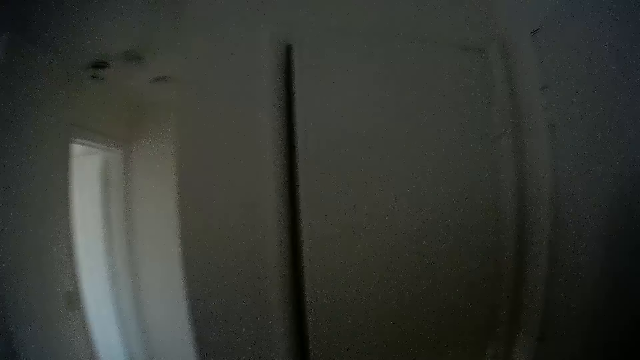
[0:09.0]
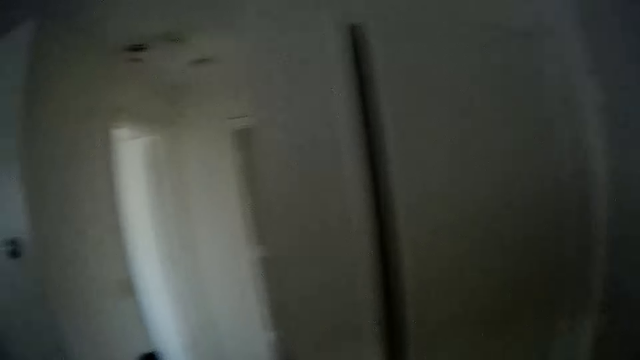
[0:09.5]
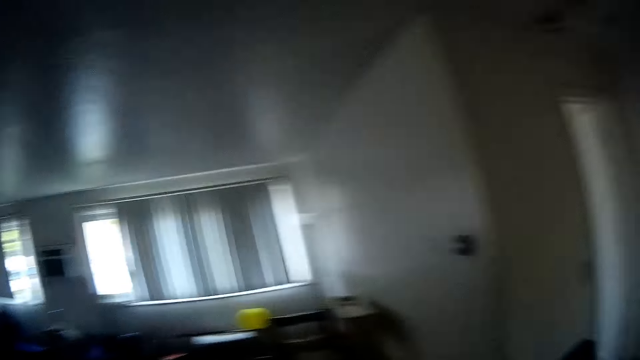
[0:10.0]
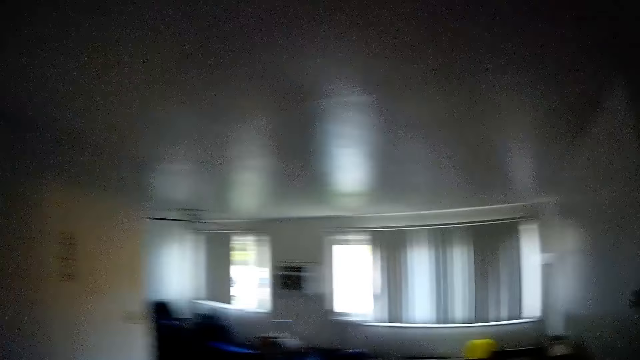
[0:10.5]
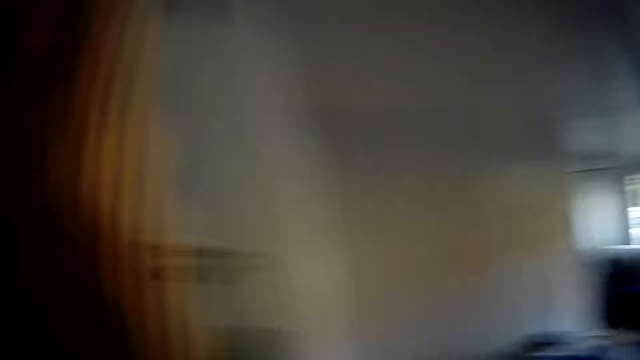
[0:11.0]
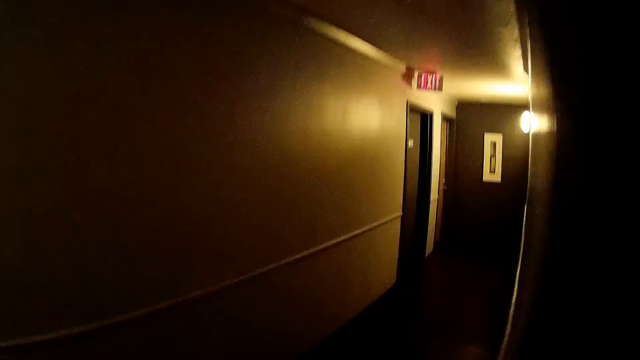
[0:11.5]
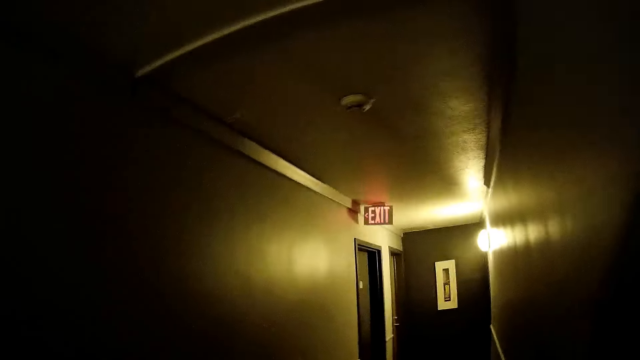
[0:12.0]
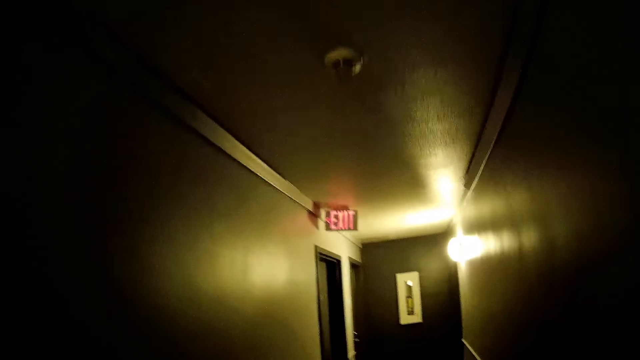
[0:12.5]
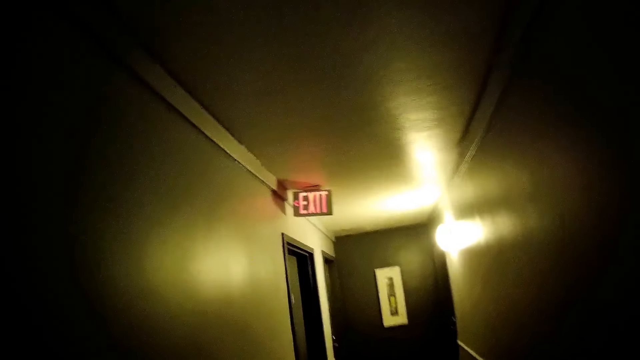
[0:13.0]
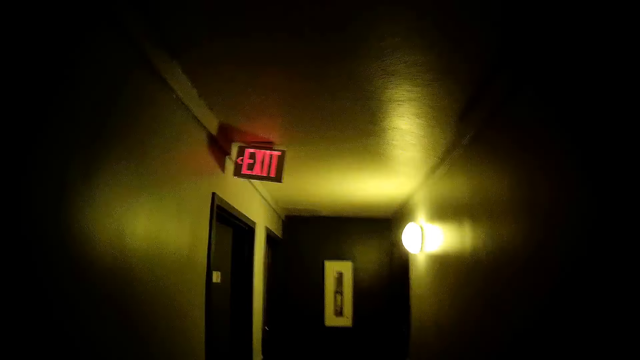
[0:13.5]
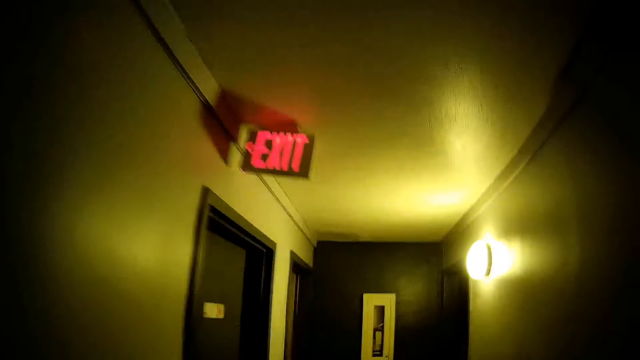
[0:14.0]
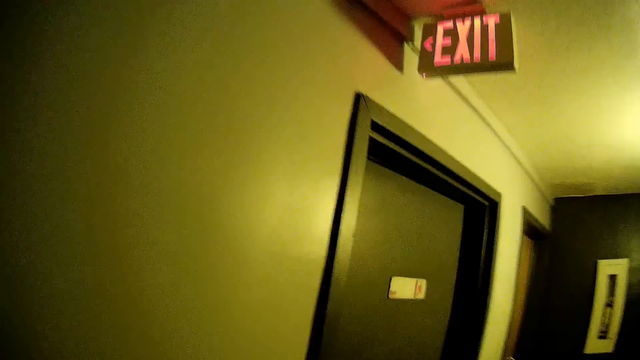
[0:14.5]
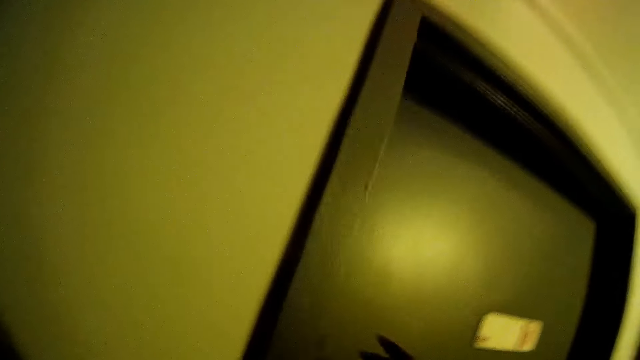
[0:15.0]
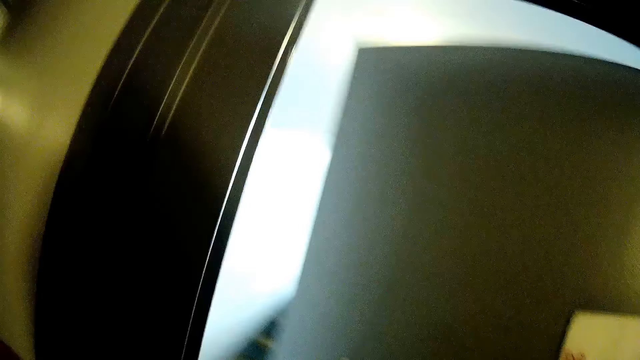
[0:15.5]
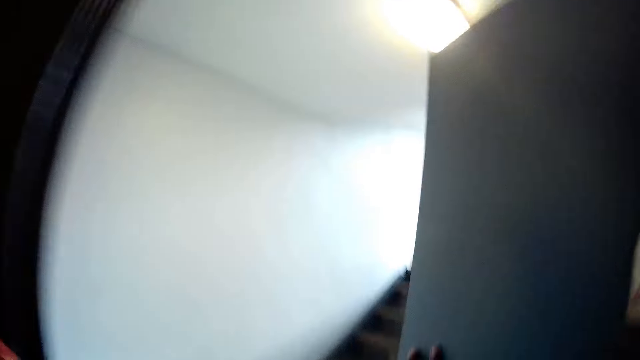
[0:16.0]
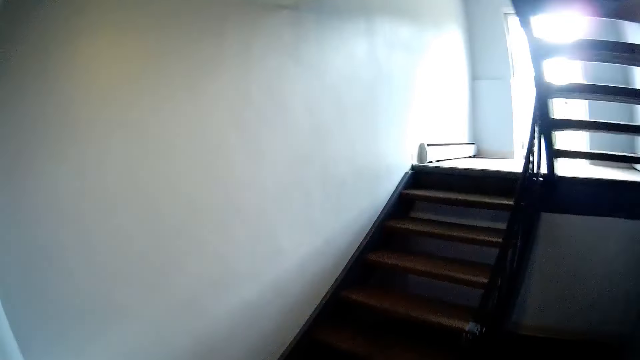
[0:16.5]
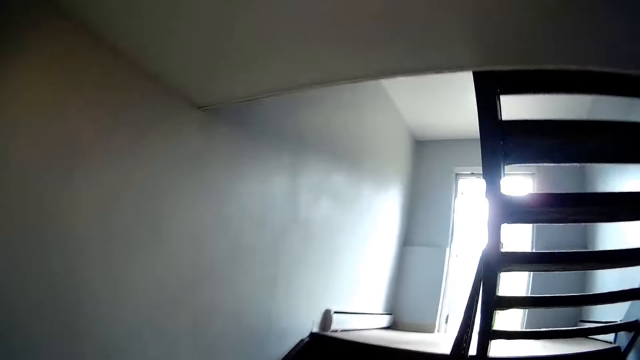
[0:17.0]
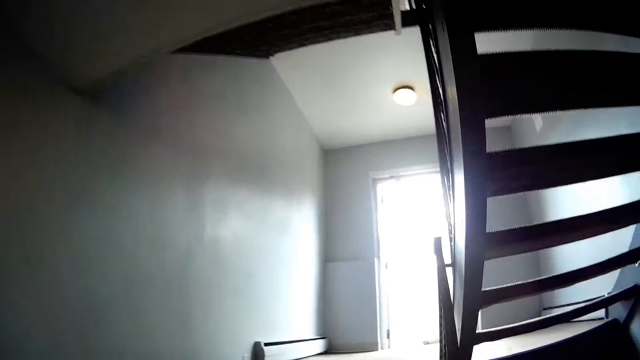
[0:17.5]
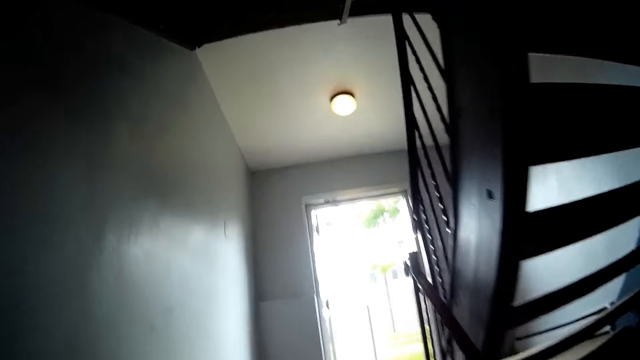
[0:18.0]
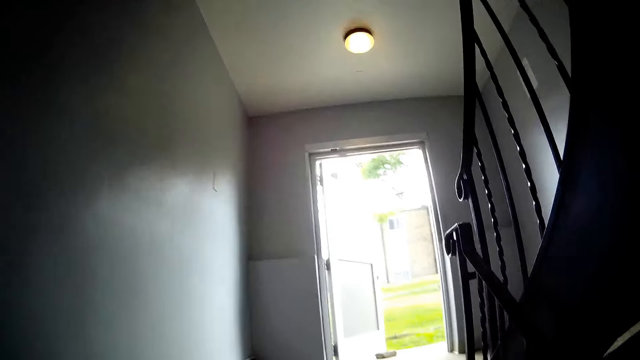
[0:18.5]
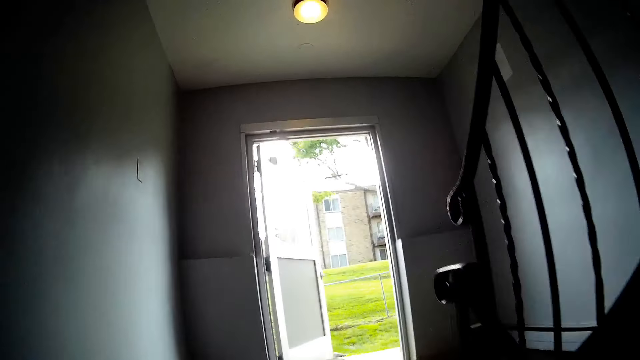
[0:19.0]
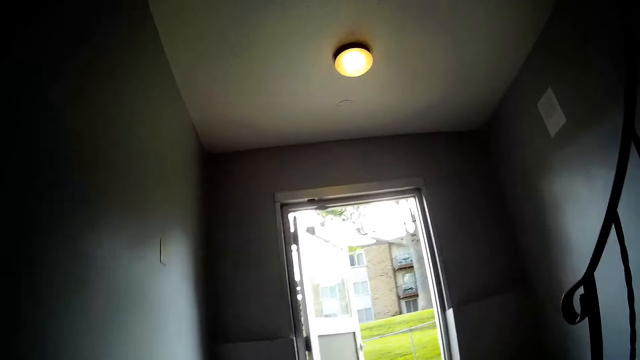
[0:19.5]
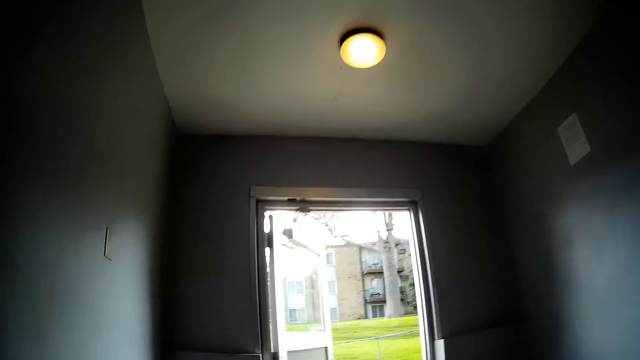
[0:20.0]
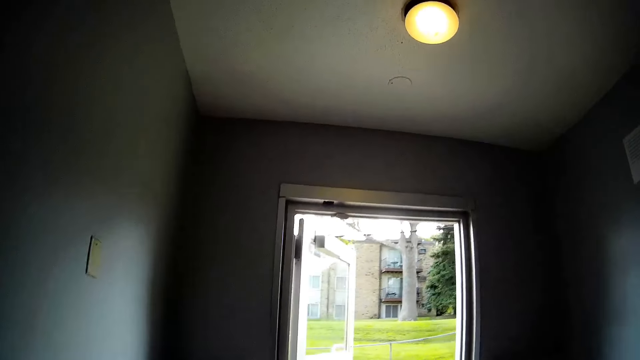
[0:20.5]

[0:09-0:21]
The camera wearer exits a room through a door. She opens a door with her right hand. She pushes the door. She walks out through the door. She climbs up a staircase.

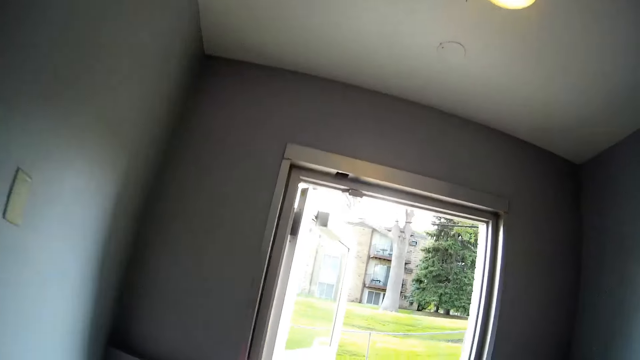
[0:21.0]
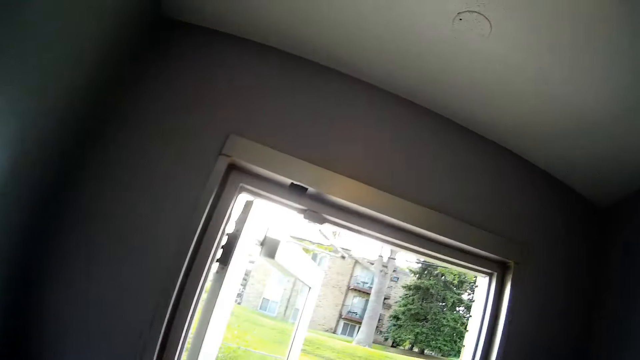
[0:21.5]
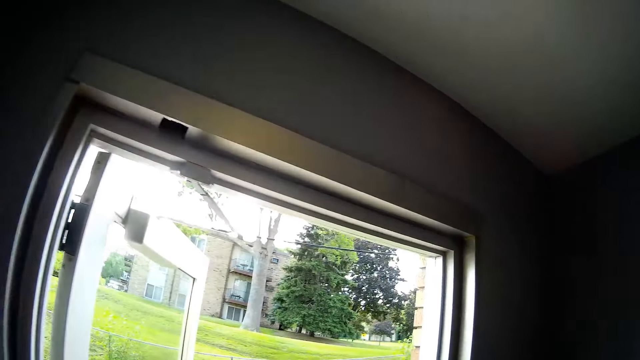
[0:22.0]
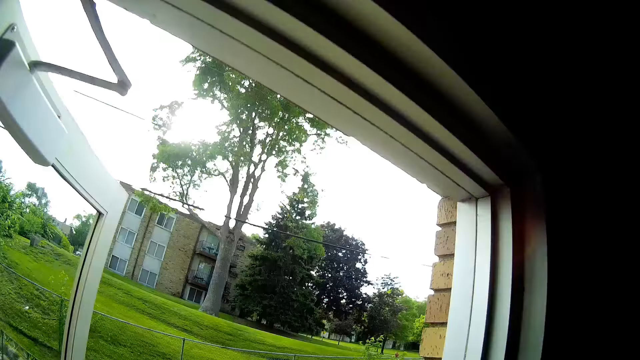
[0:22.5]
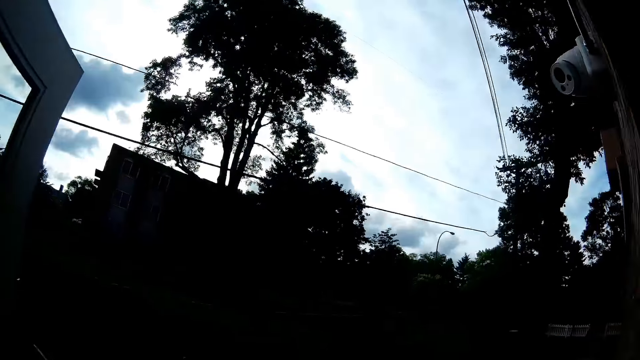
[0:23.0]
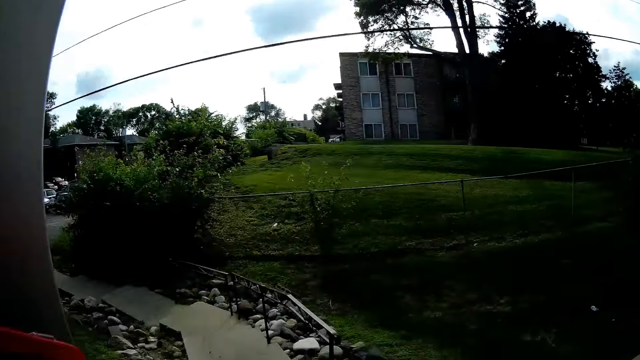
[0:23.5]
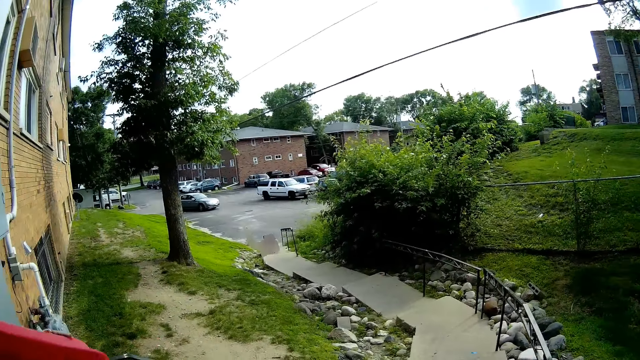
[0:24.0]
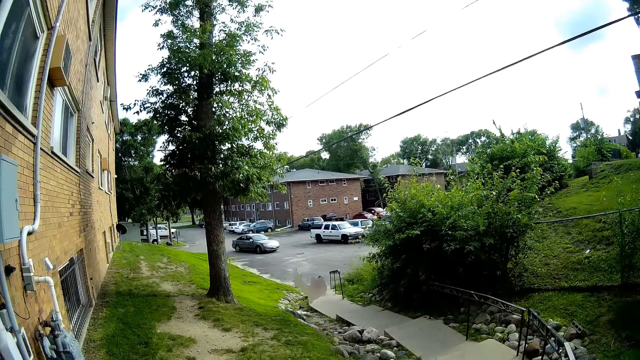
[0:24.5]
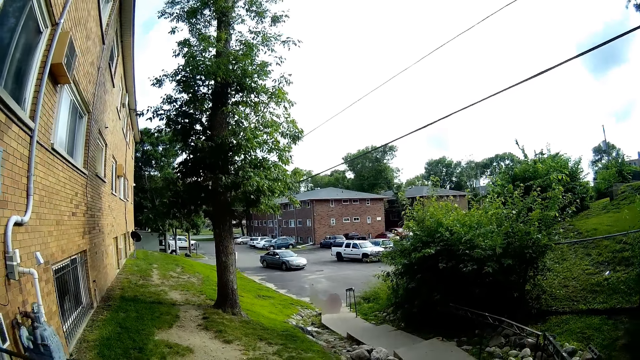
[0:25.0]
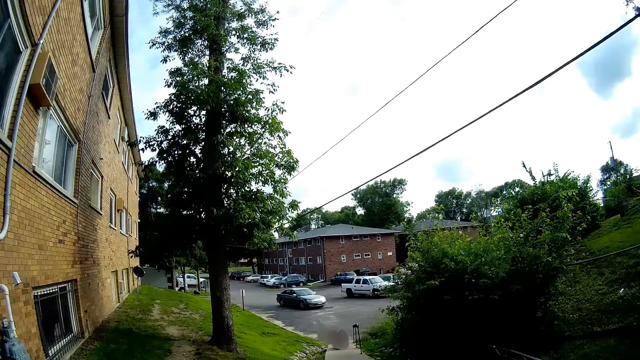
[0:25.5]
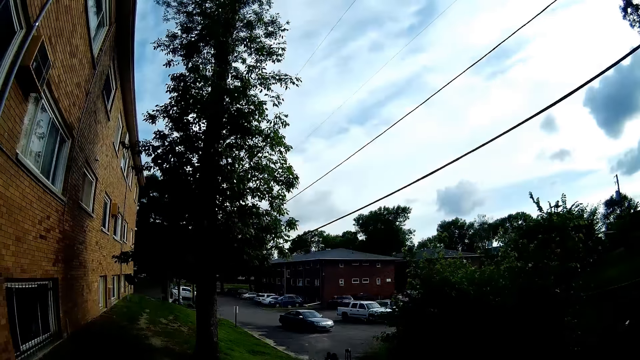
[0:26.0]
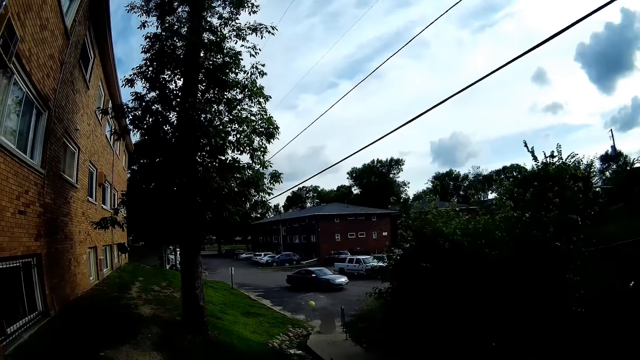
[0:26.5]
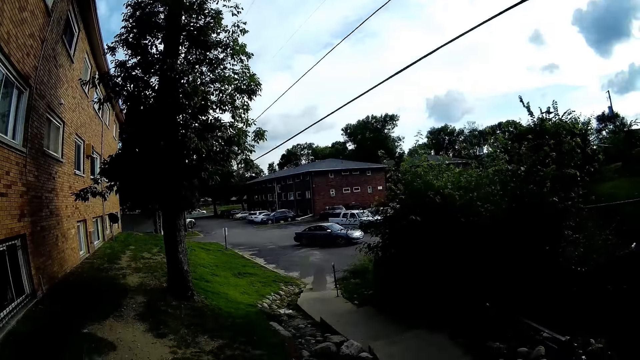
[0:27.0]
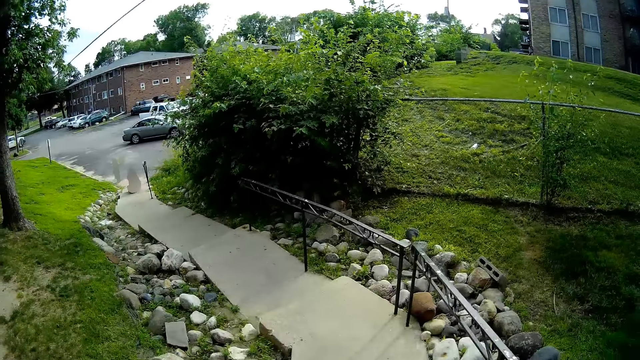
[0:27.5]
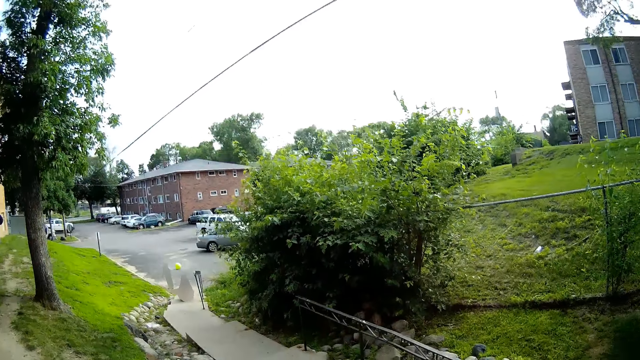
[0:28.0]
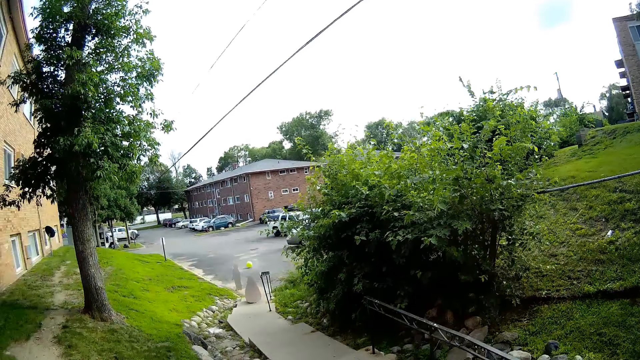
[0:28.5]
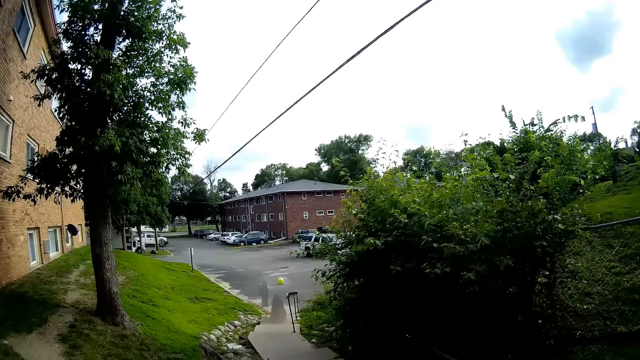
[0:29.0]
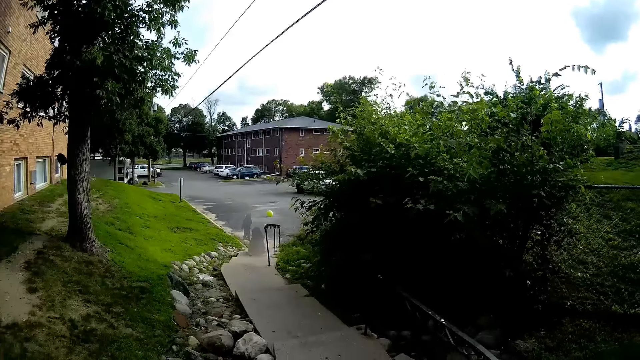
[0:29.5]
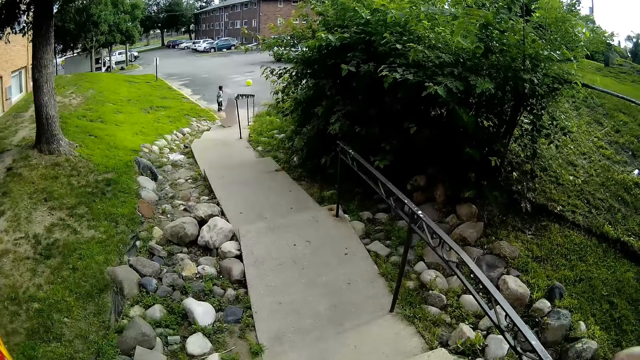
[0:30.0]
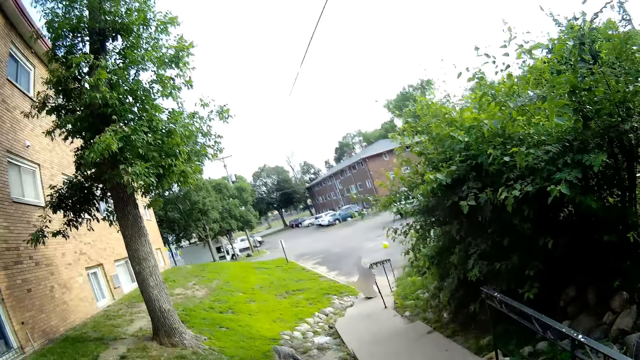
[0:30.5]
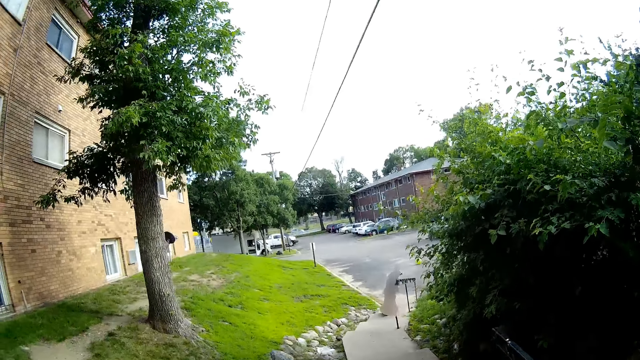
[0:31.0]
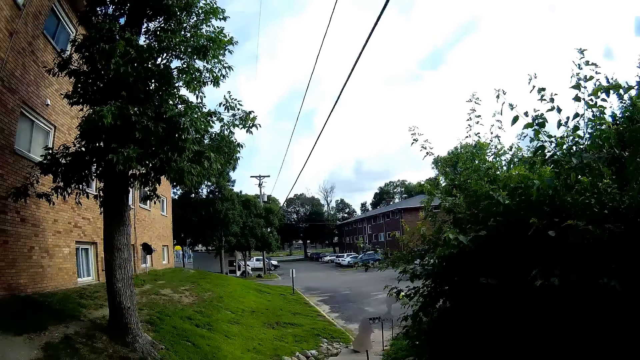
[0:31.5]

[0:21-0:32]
The camera wearer walks out of the house through a door. They walk through a walkway or pavement. They converse with a girl. They call out the girl. They walk on the pavement. They speak to the girl.
